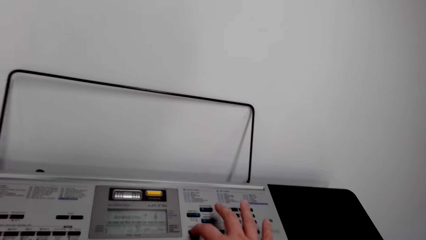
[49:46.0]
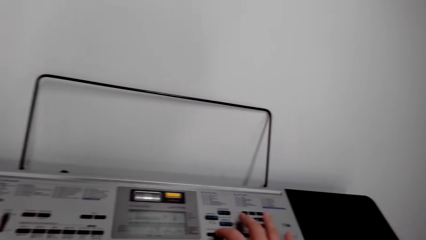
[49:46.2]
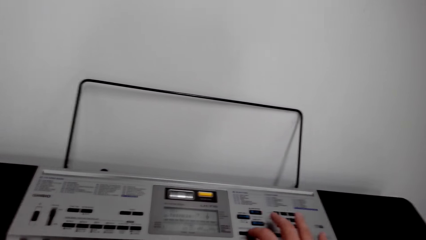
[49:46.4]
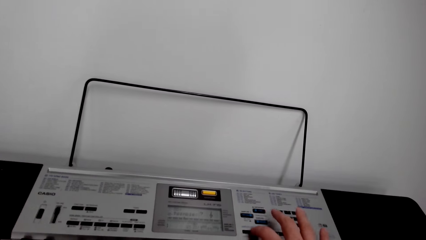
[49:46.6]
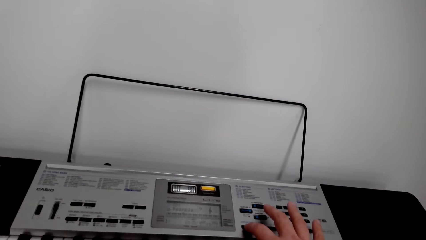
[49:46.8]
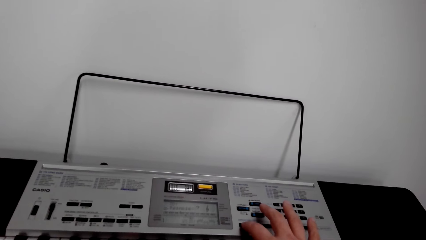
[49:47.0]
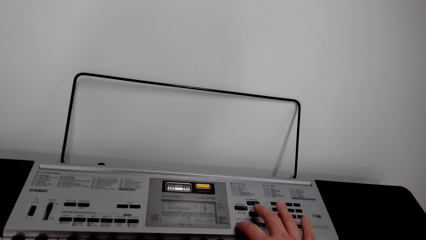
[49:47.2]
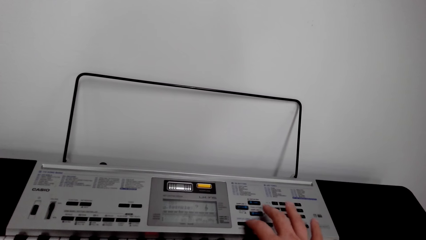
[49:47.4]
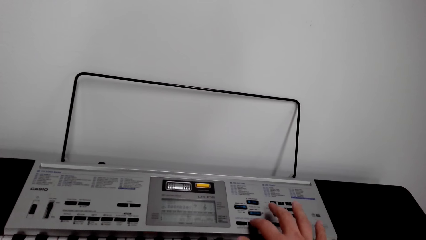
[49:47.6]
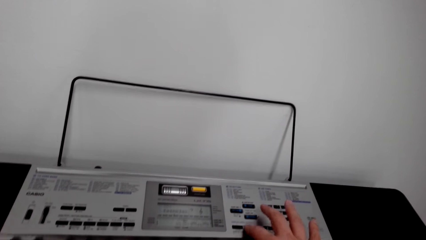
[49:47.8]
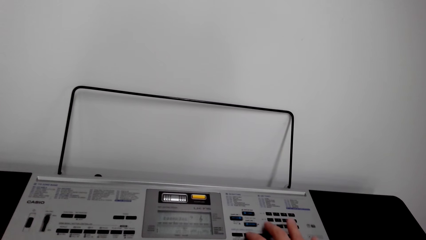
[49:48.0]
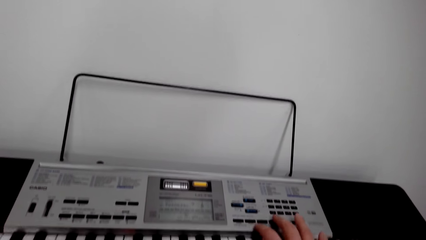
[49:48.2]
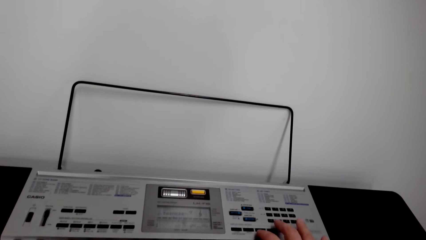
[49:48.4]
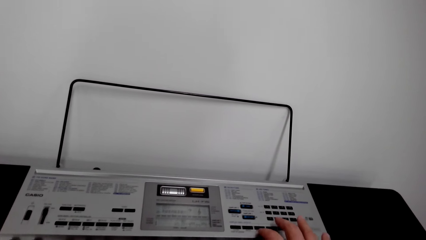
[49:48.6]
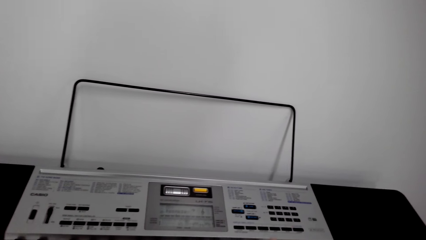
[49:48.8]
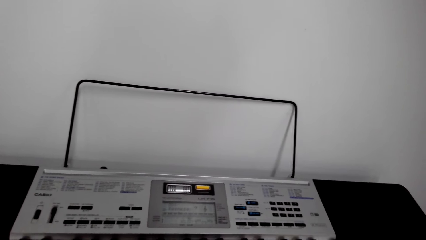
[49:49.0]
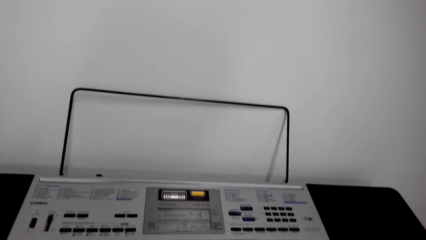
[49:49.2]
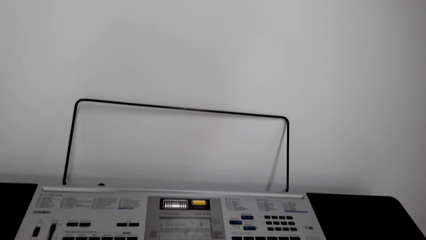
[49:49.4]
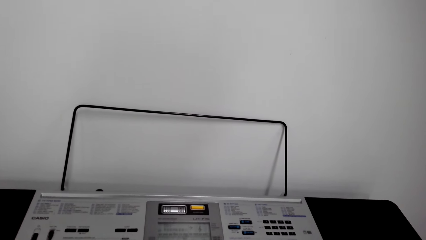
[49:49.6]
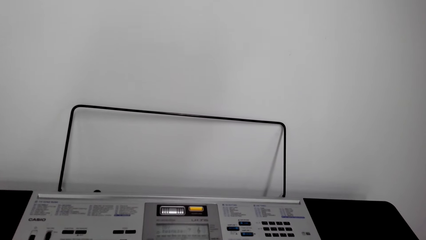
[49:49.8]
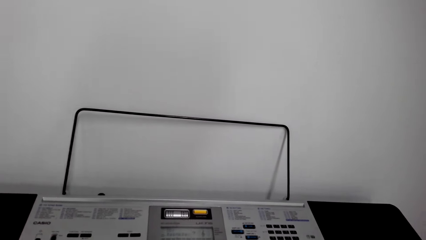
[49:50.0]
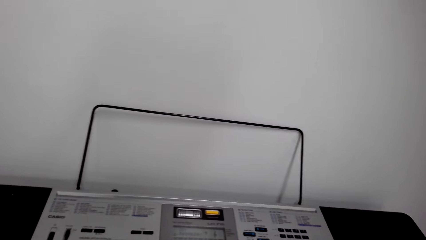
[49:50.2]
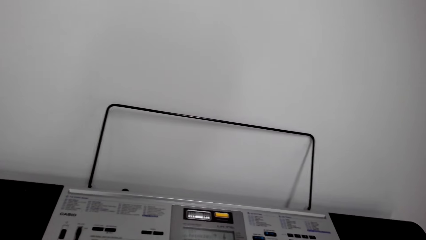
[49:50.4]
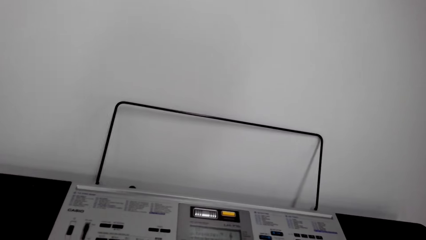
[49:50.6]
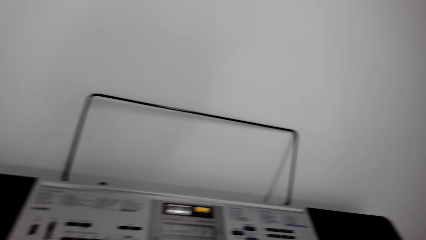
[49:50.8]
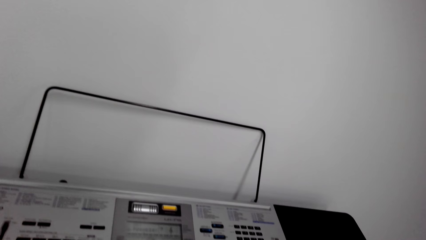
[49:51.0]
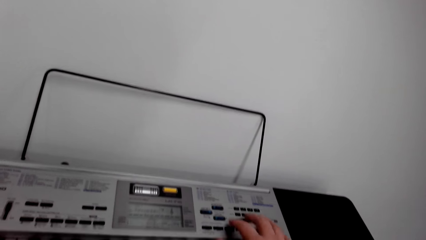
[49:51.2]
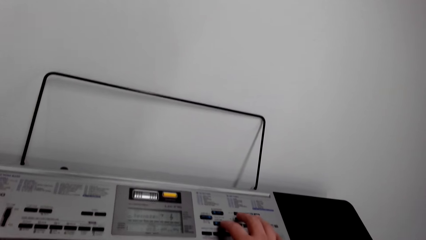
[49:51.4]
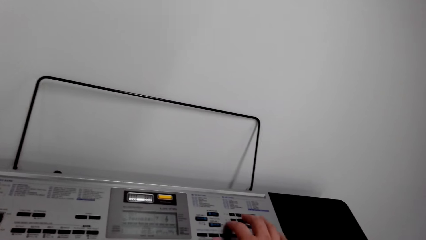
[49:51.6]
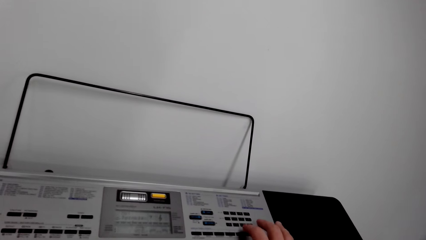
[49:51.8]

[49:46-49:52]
The camera wearer presses buttons on a piano.

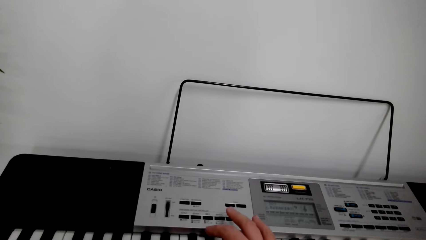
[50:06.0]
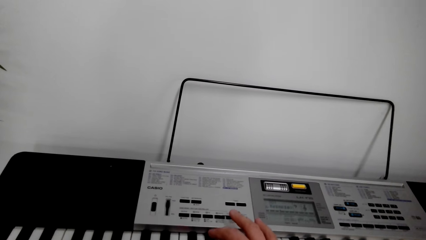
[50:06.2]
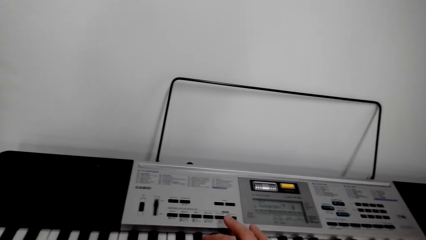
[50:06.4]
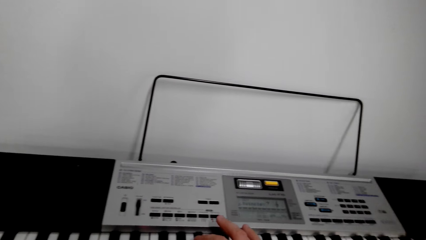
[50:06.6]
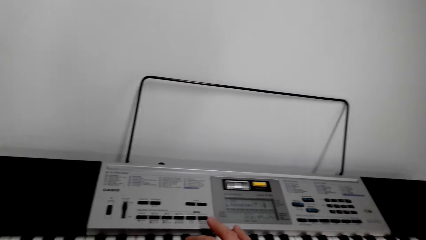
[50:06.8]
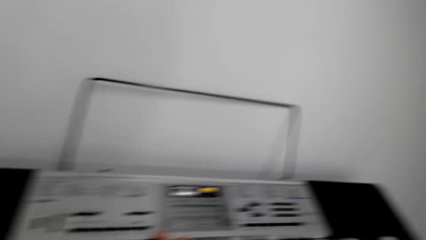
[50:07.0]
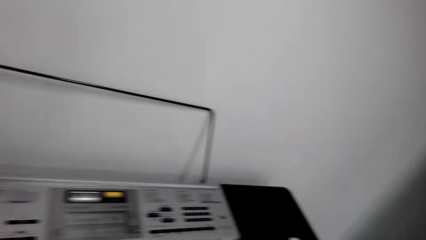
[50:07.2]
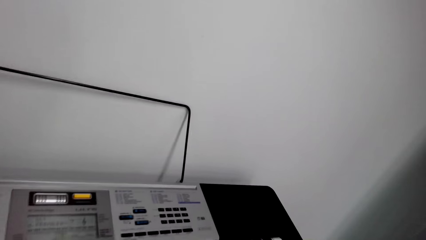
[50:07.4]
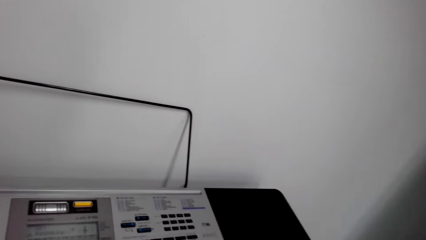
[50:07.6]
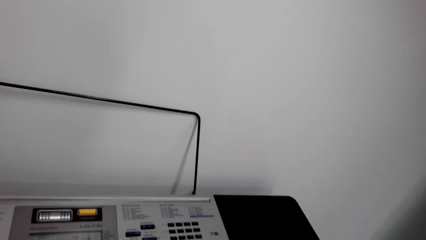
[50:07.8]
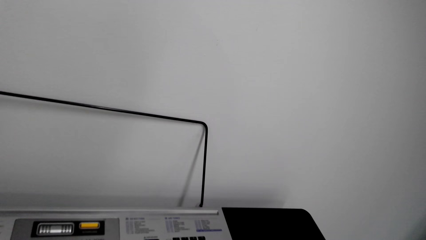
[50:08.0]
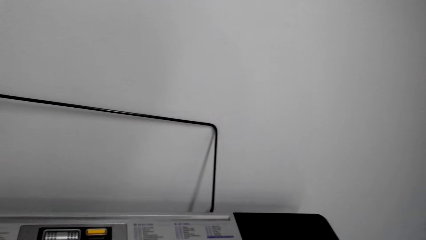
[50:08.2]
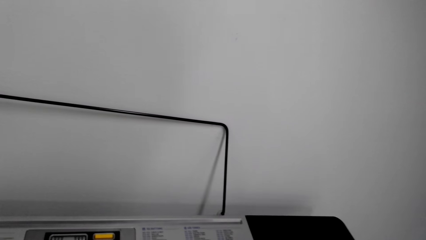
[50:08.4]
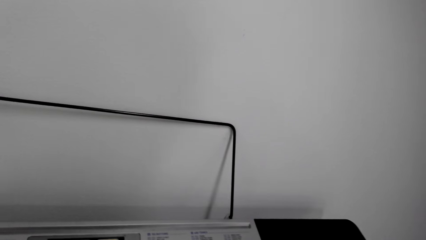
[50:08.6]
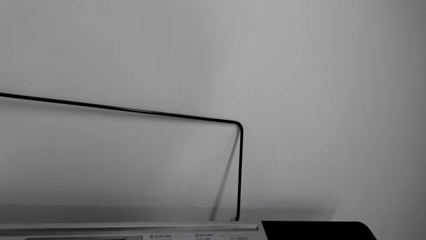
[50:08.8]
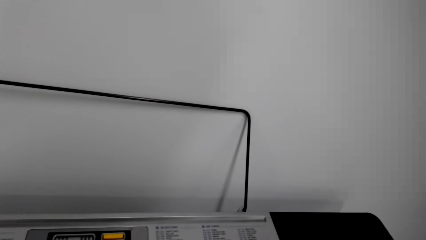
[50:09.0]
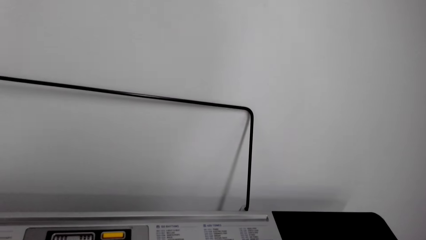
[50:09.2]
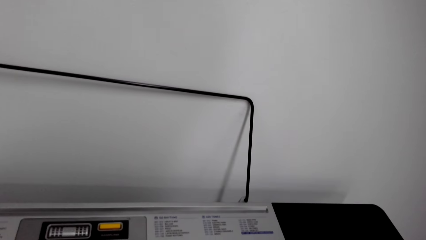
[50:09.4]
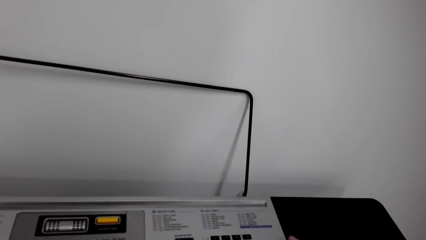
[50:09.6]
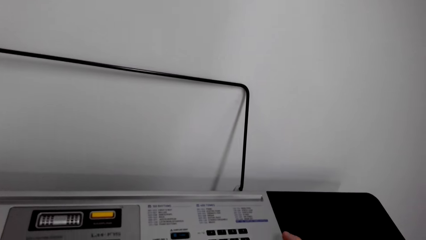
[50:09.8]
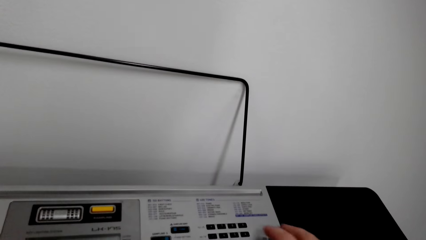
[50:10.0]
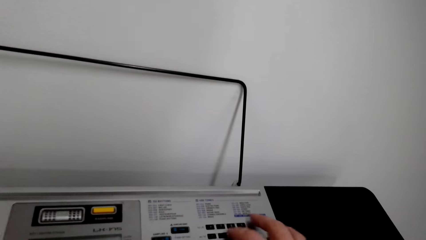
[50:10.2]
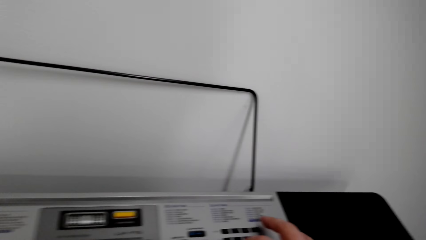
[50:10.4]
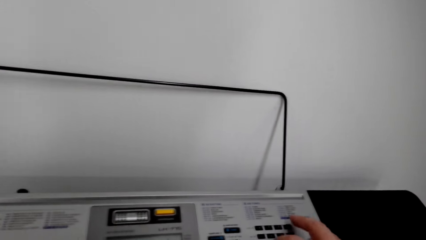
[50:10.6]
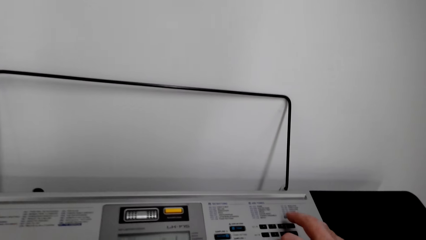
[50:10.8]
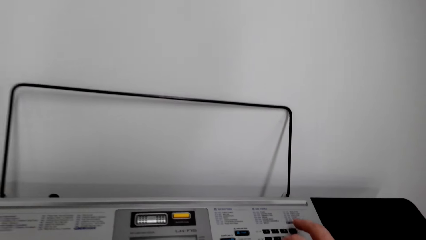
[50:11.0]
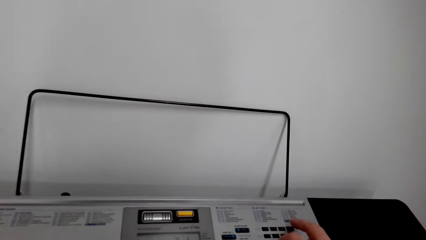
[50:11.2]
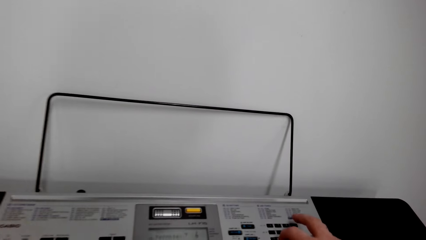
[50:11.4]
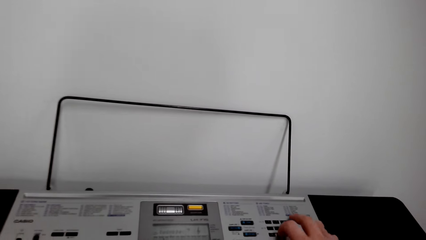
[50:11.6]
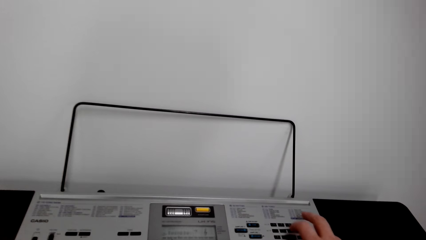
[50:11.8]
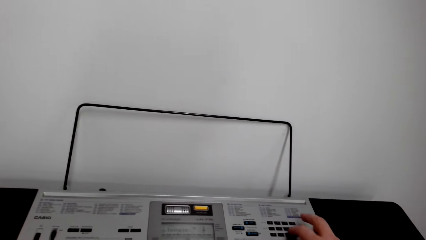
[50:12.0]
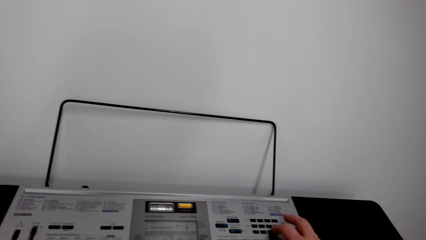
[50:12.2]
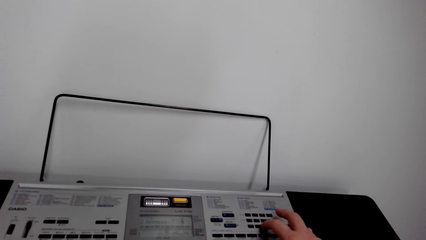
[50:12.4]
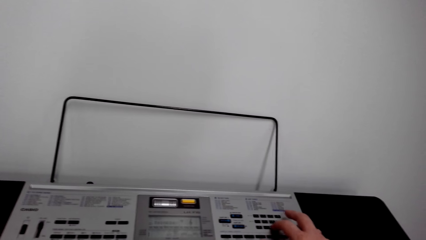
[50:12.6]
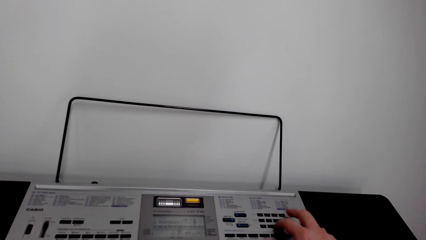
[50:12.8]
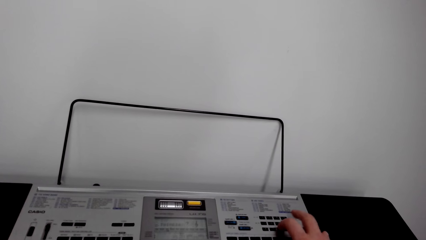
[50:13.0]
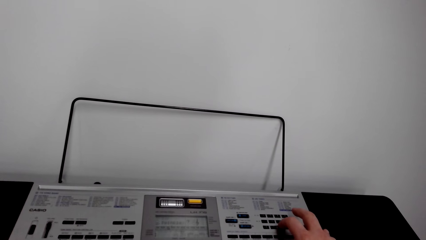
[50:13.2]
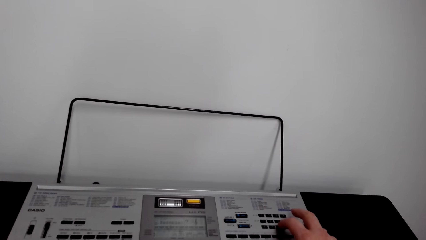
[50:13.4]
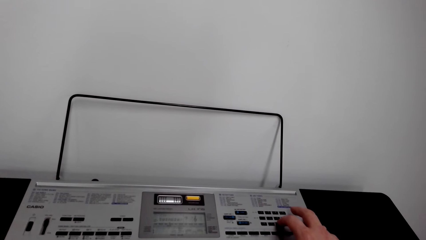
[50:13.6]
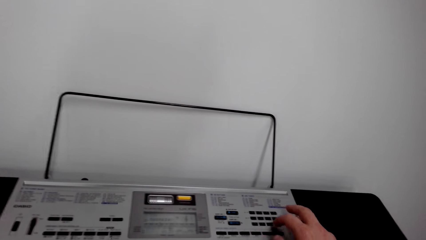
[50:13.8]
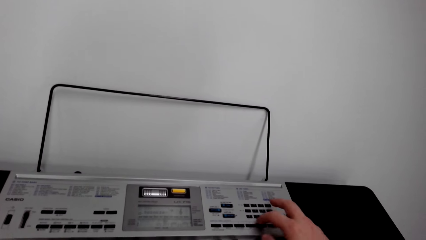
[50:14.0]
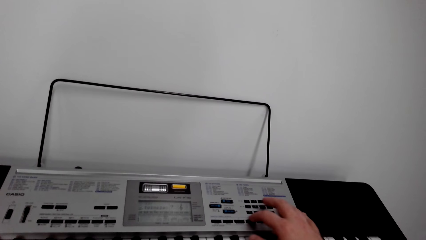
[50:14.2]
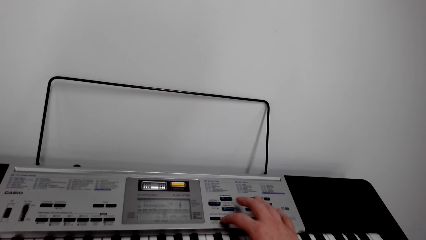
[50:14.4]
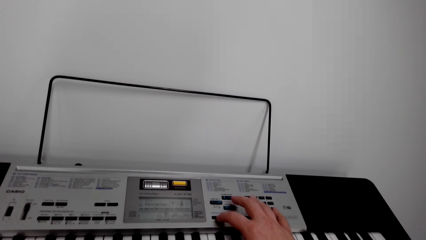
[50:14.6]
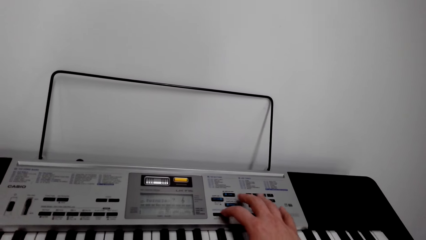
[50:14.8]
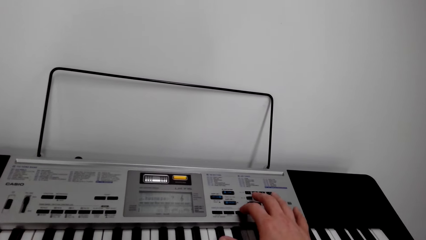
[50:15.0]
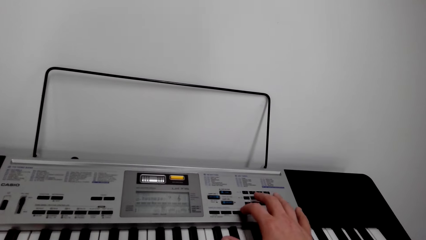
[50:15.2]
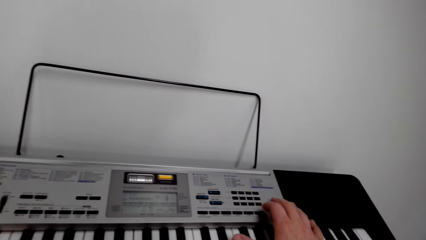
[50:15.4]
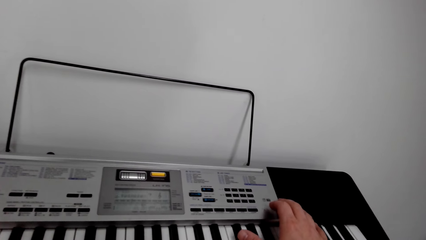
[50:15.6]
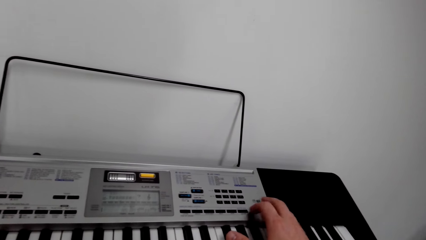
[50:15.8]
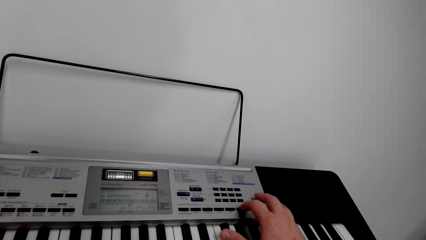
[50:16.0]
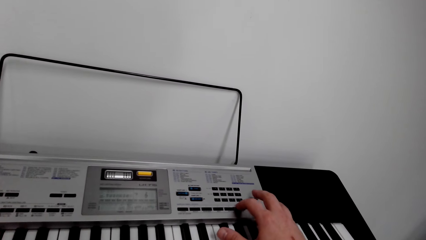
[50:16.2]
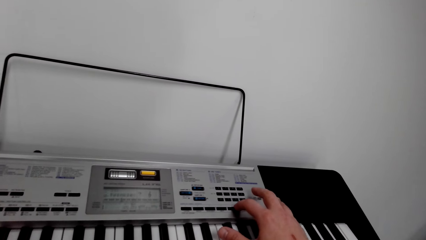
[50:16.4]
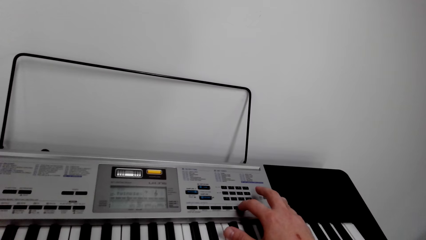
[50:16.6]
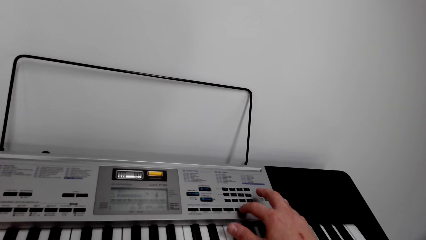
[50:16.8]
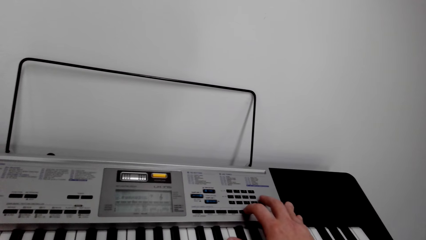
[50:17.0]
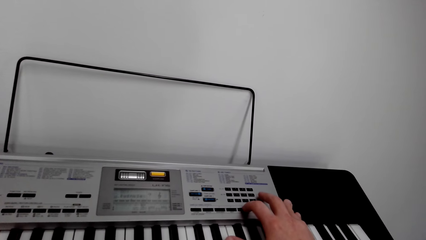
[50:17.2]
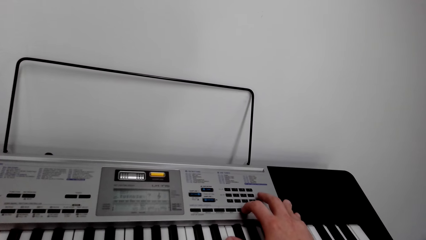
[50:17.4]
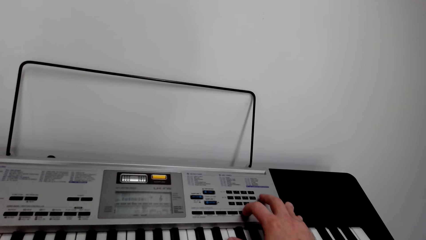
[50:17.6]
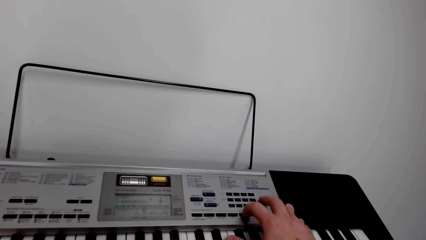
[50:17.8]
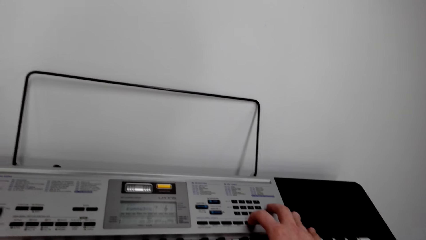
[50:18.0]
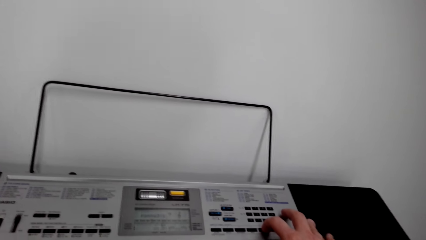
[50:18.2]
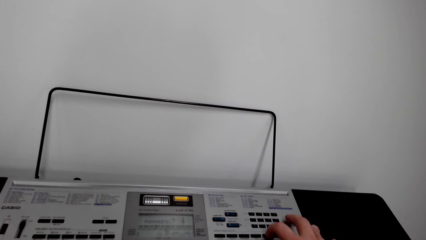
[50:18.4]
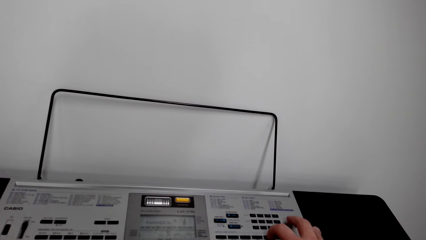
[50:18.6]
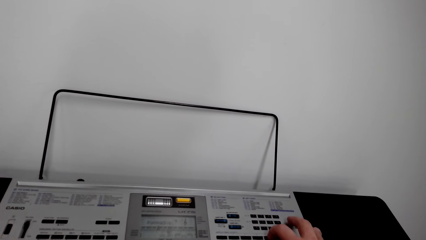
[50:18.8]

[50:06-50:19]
The camera wearer looks around. He moves his hand around.
